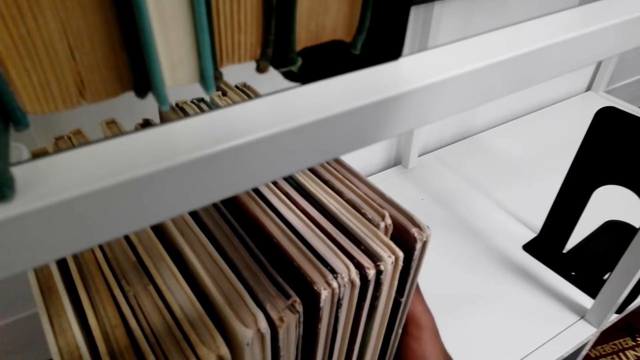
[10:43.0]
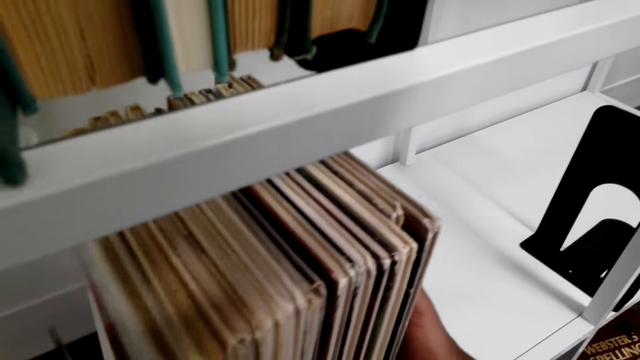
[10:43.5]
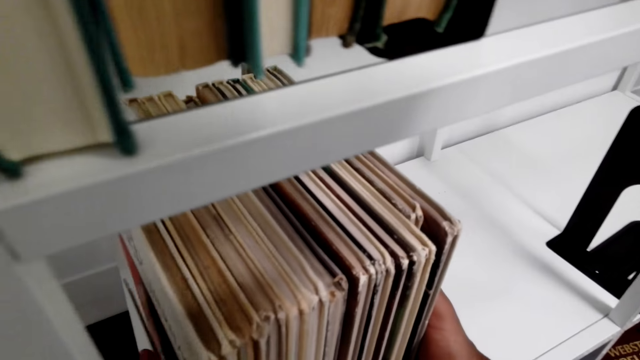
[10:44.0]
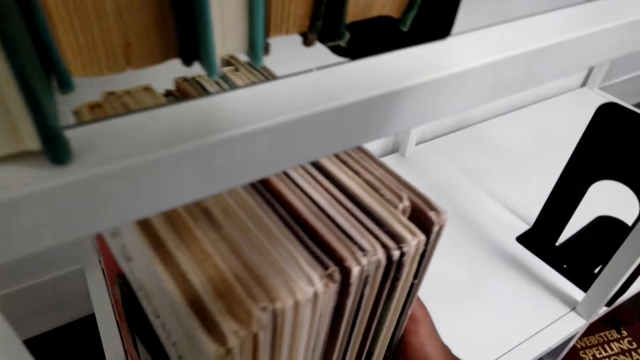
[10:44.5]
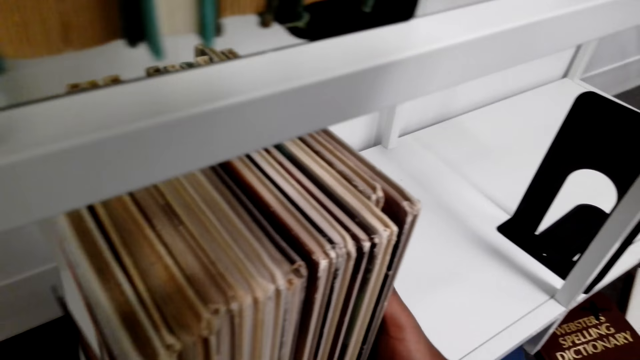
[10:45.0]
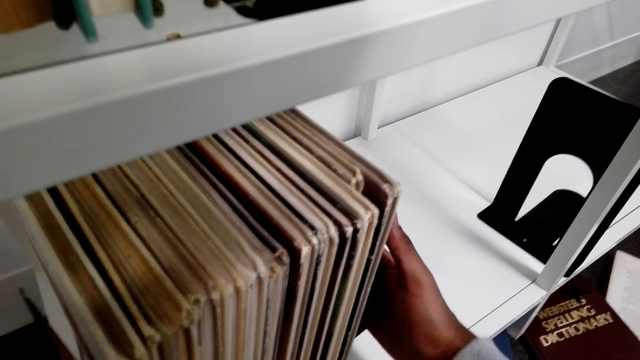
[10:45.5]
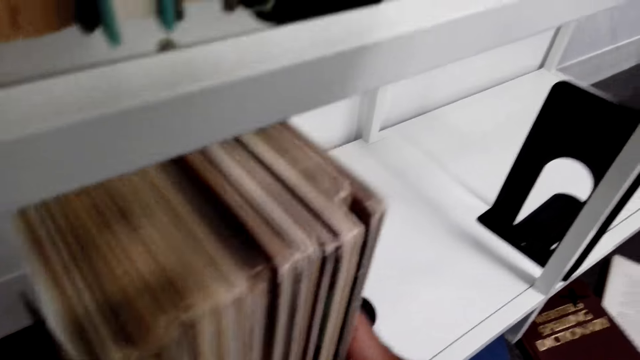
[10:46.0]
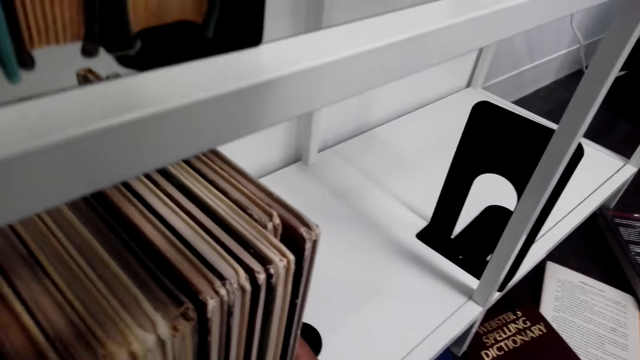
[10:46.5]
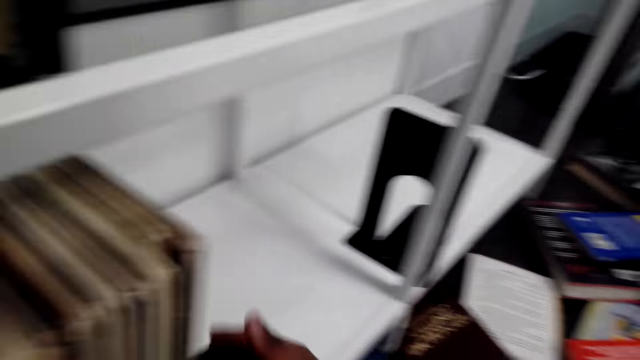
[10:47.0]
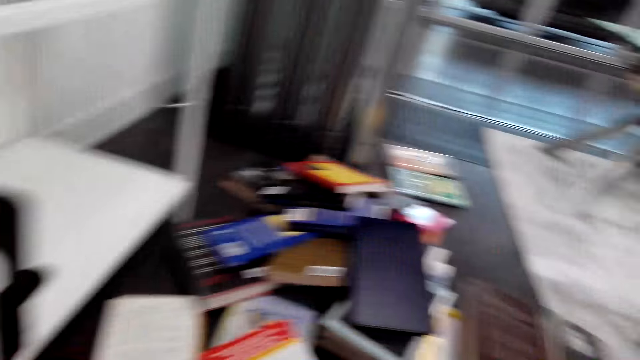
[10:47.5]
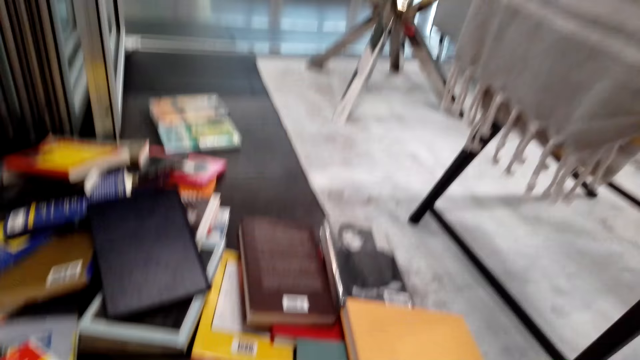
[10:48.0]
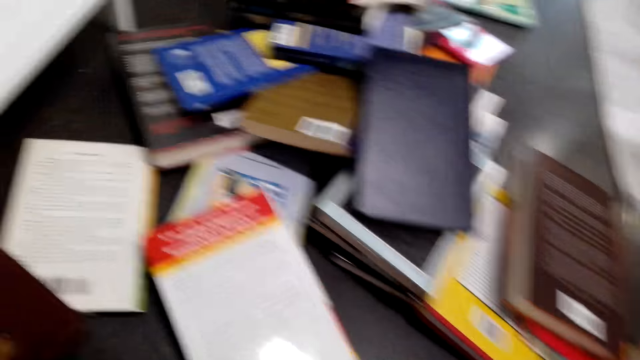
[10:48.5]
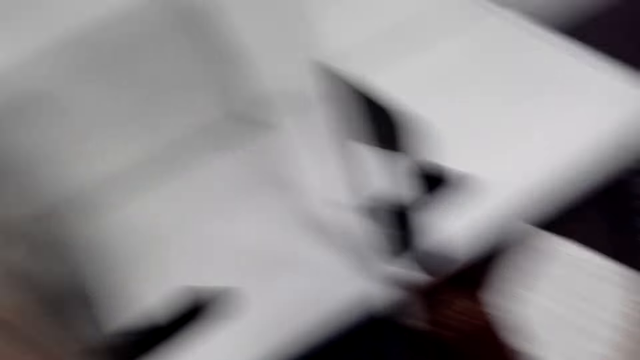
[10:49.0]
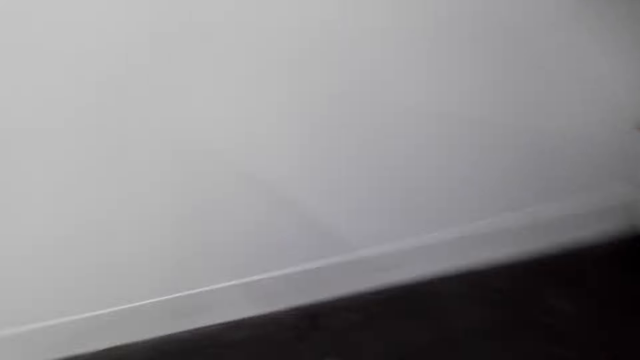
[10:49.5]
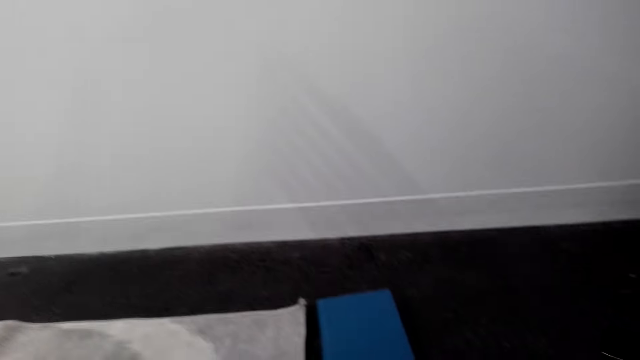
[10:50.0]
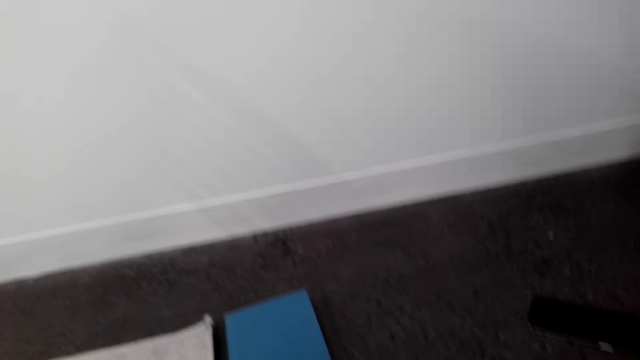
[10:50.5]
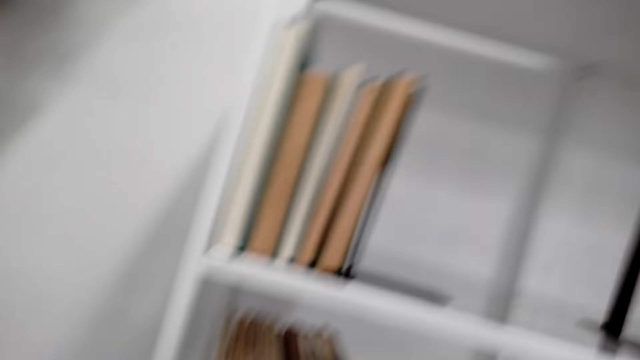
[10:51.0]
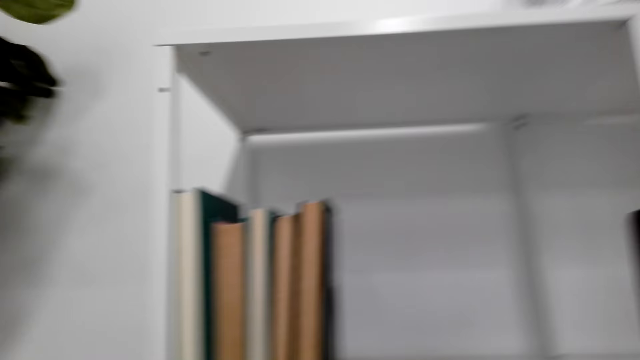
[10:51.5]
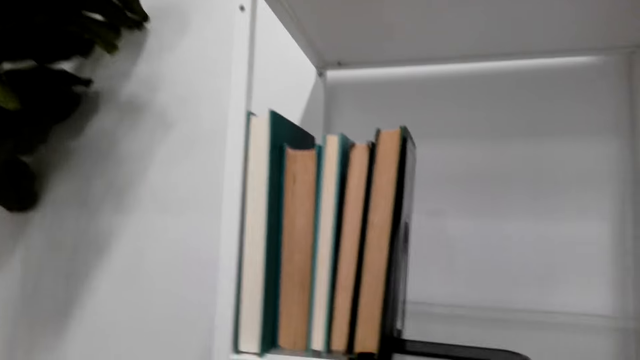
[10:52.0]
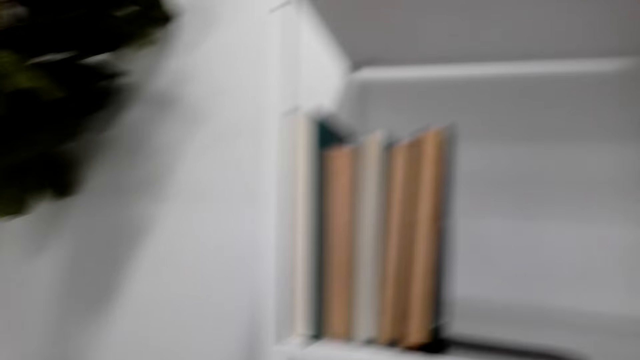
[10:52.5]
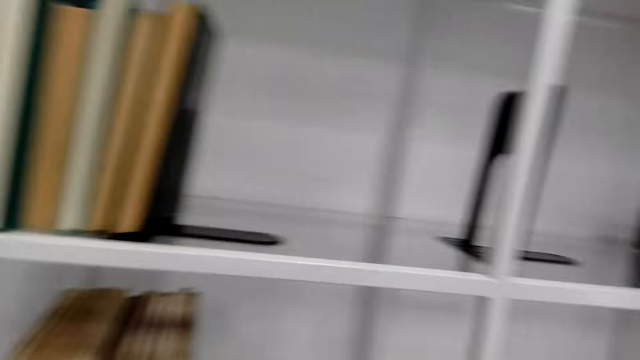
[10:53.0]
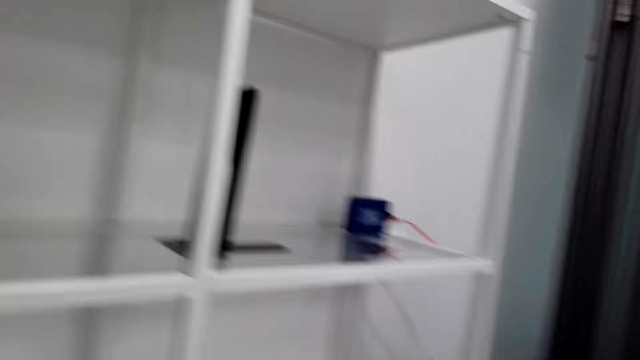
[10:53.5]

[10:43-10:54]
The camera wearer holds the books with the hand. They arrange the novels. They turn. They look around. They hold a novel.

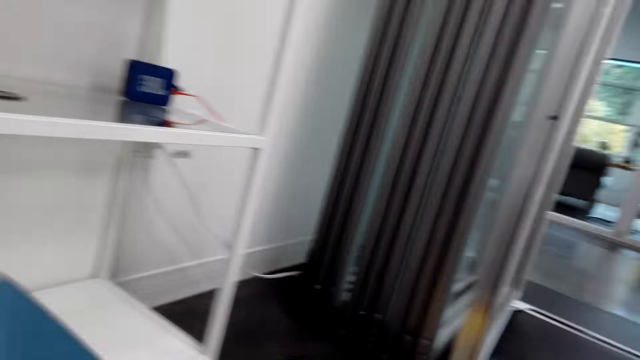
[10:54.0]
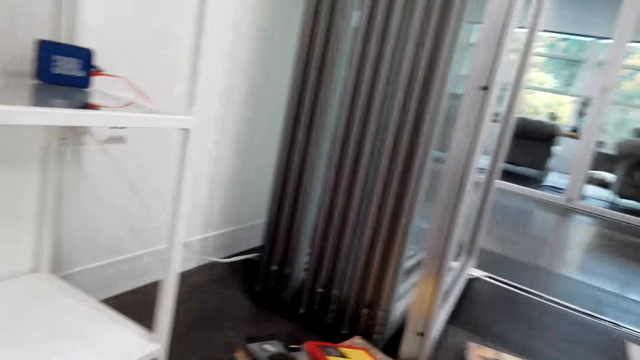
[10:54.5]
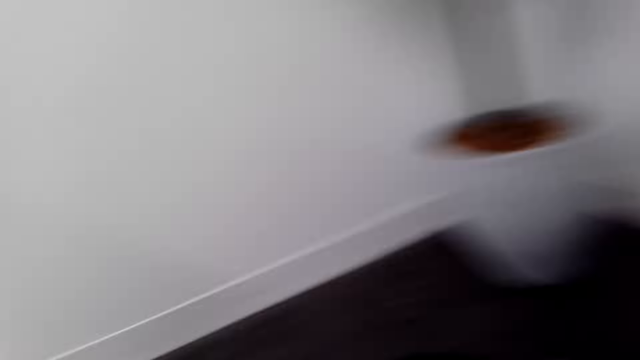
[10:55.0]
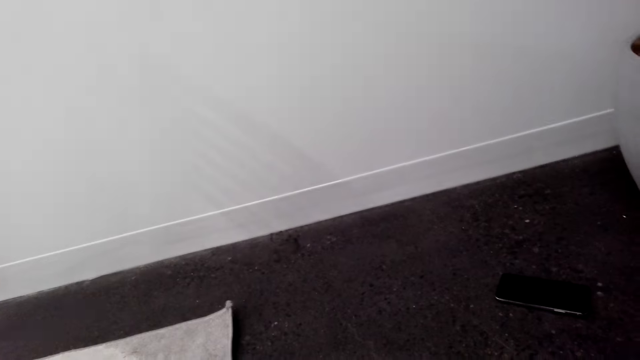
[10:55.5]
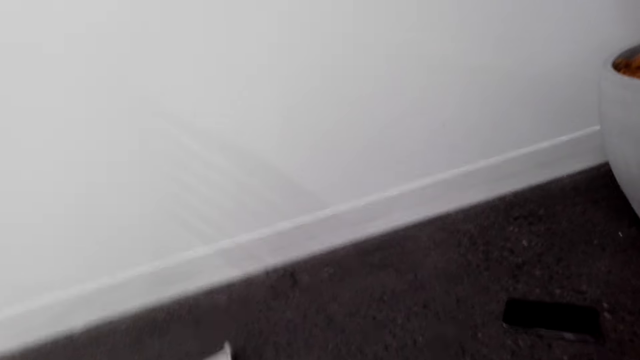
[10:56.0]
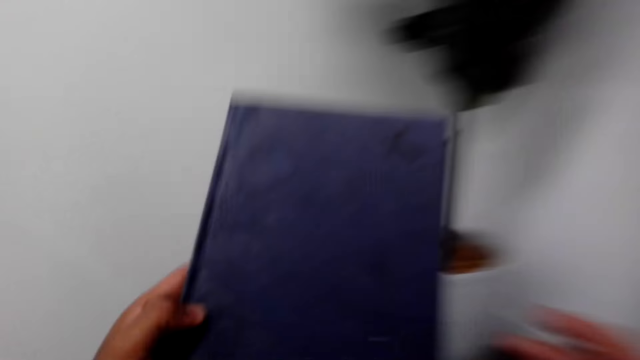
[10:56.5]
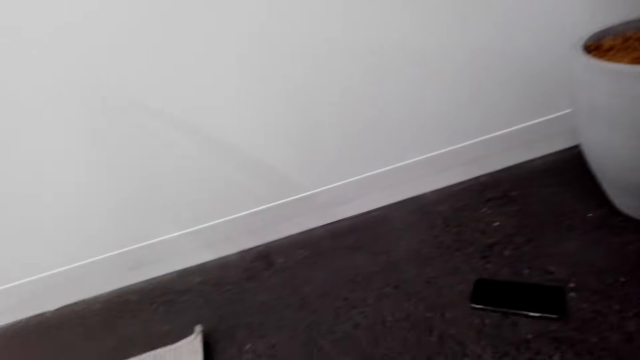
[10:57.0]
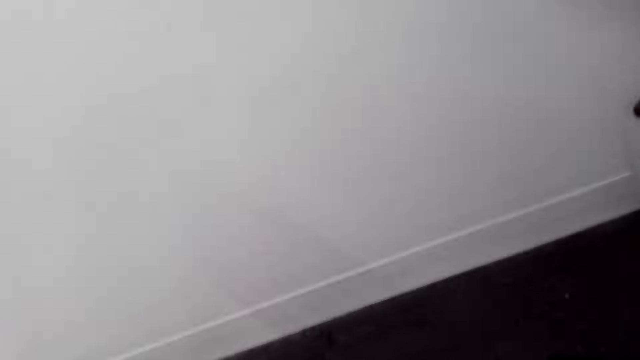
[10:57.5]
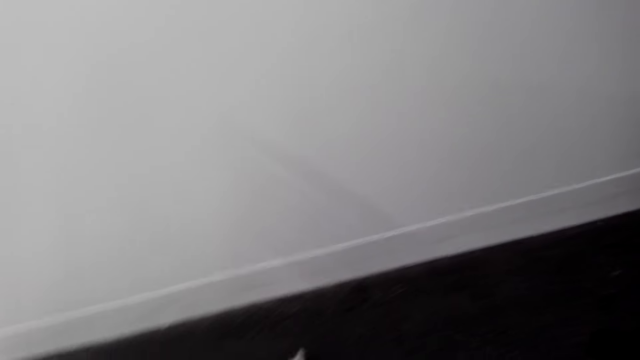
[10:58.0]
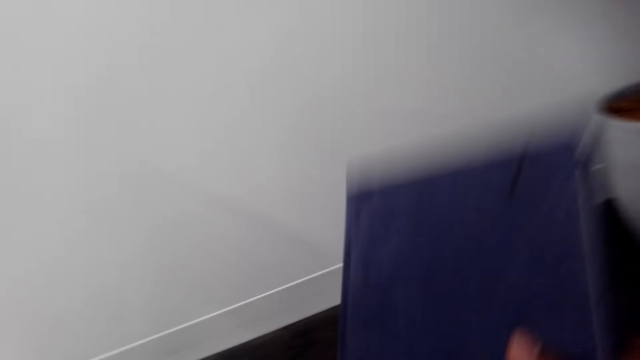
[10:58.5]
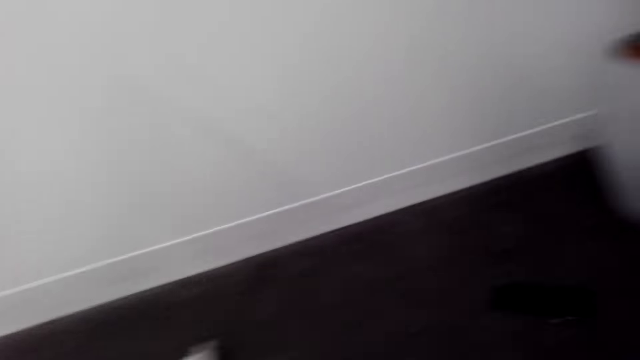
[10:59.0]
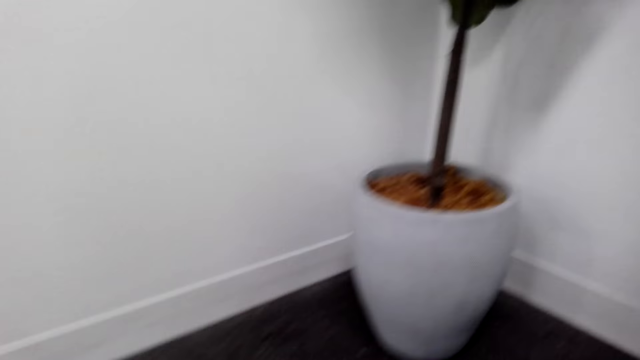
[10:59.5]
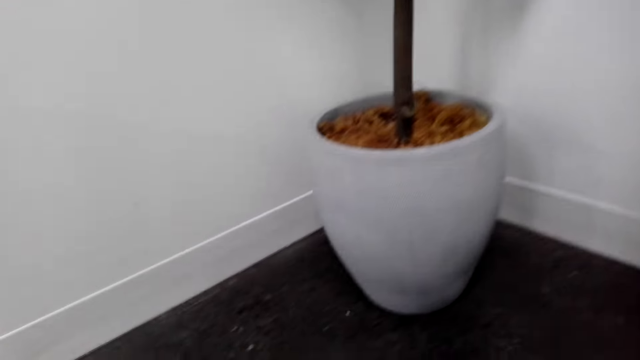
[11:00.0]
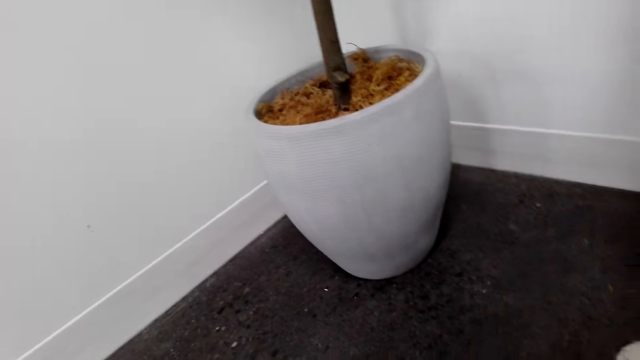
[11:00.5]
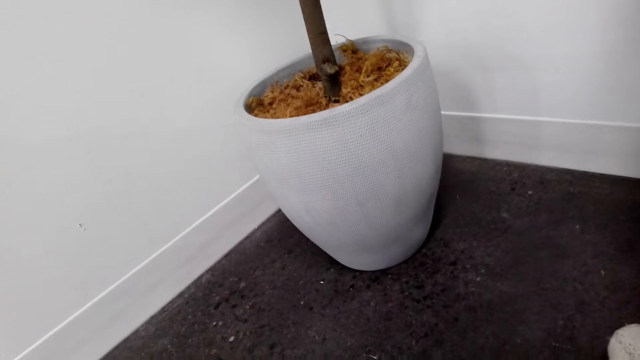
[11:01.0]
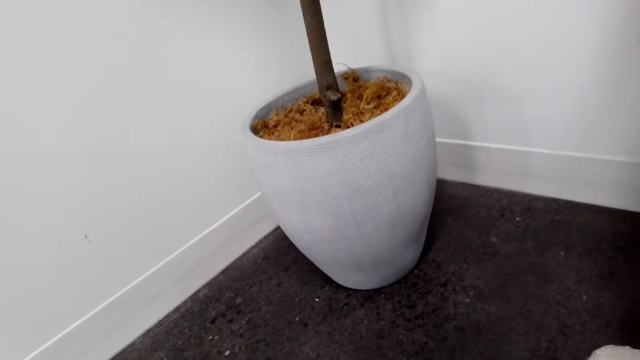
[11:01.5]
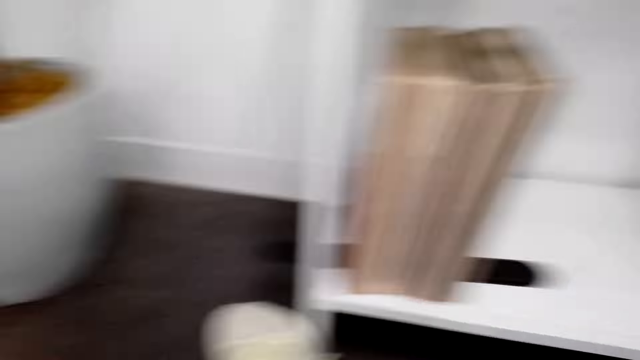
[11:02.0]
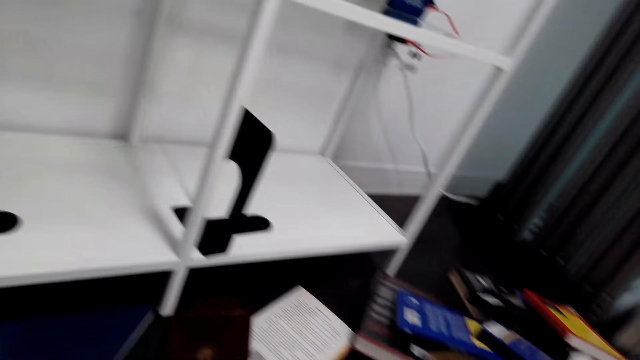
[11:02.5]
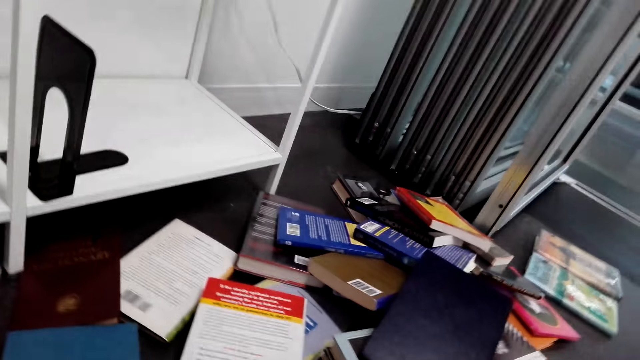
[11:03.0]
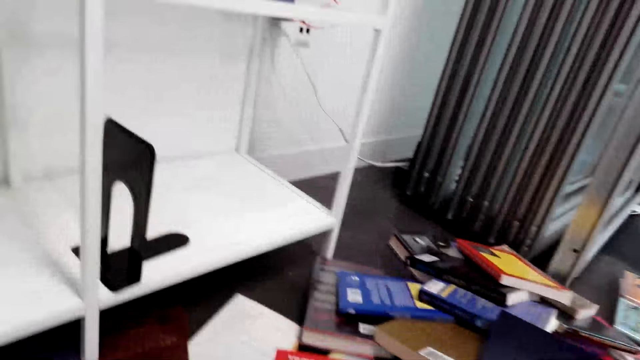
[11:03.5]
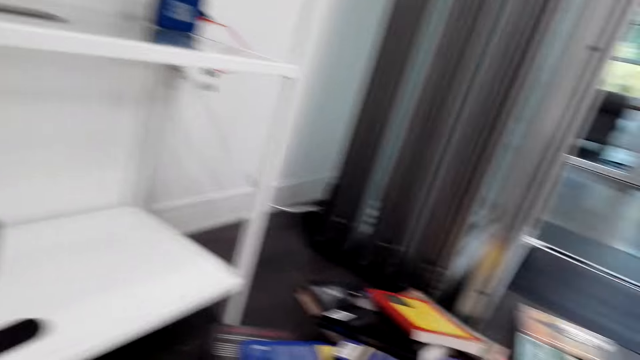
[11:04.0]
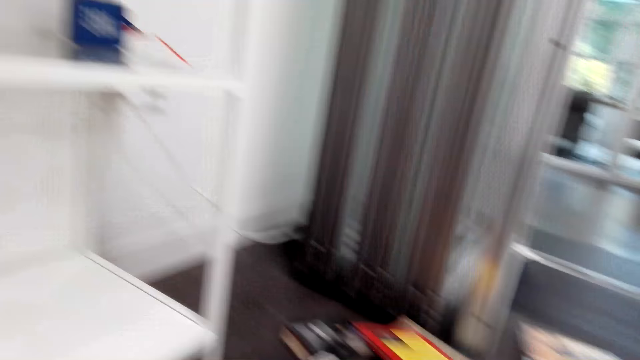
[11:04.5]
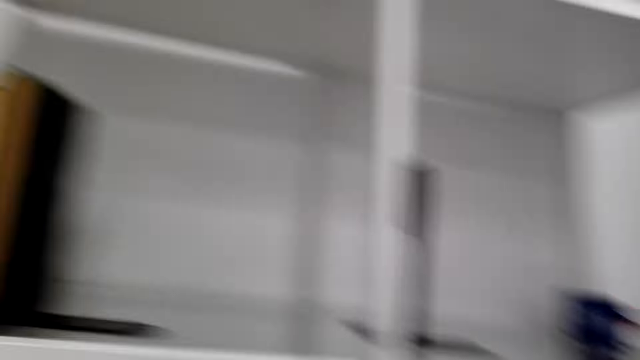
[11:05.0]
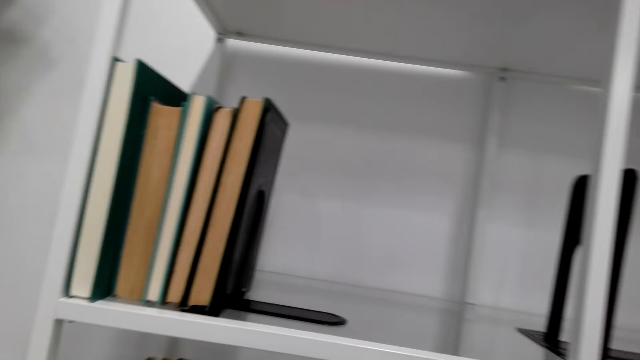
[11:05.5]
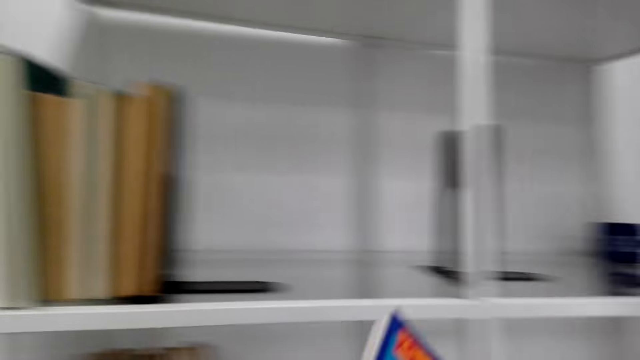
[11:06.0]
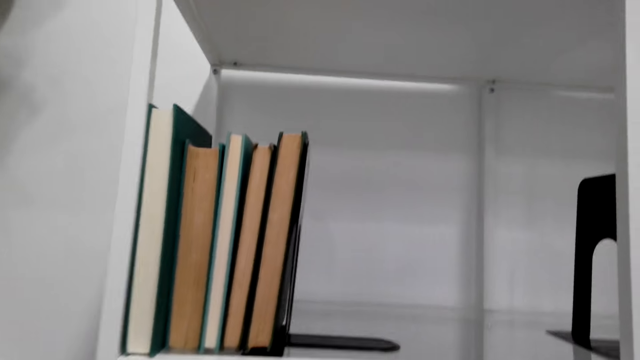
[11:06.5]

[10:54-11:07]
The camera wearer looks around. They lift a novel from the ground in the upper cabinet. They look around. They lower the novel. They look around. They turn around. They look around.
